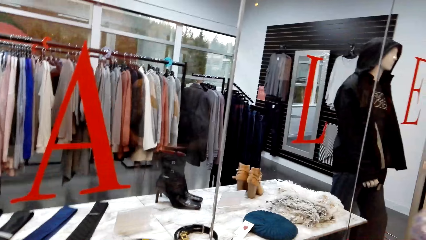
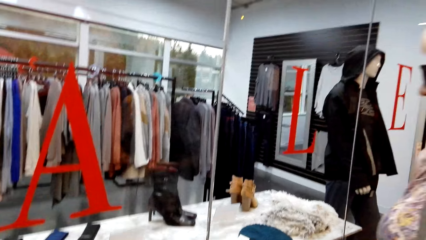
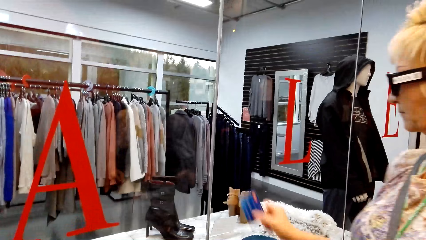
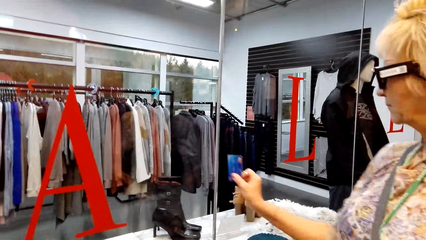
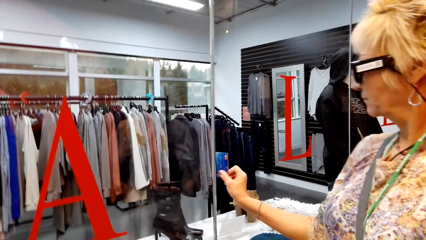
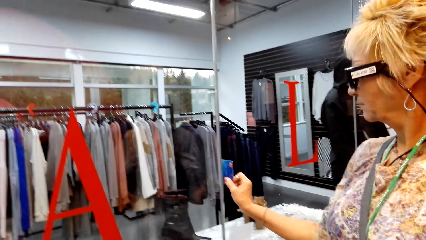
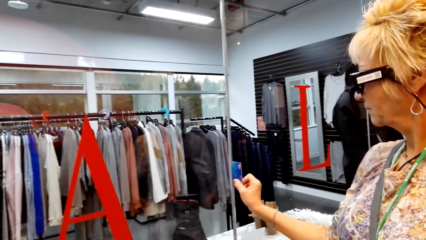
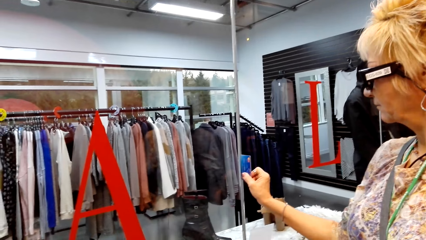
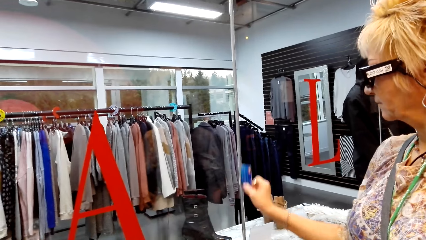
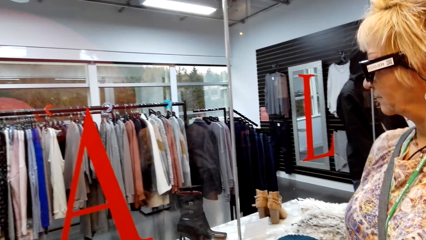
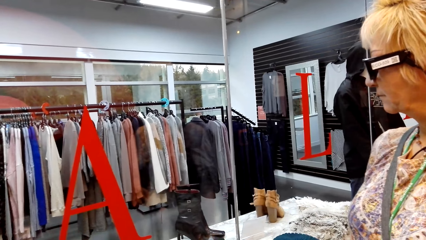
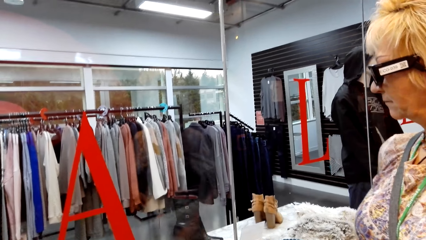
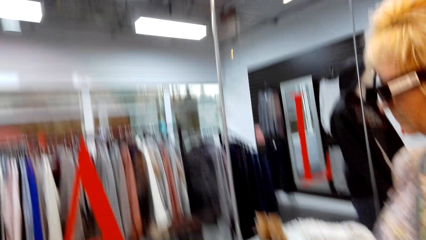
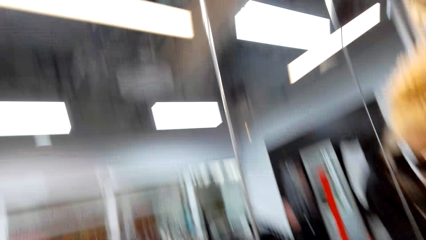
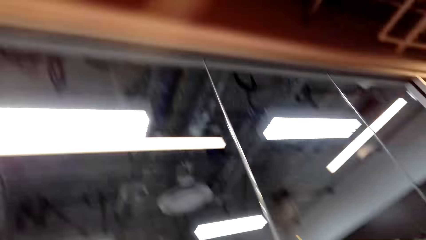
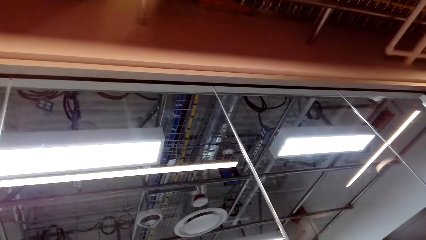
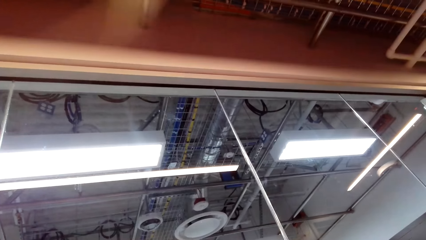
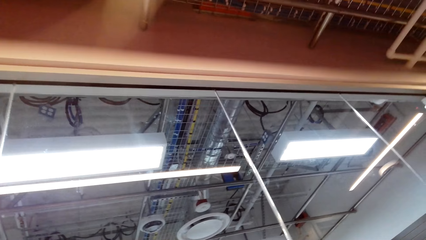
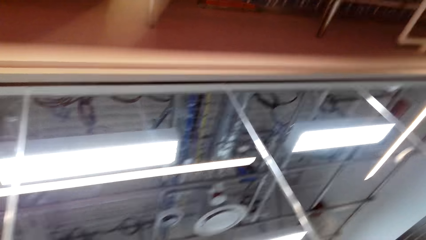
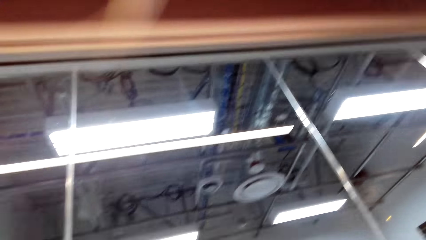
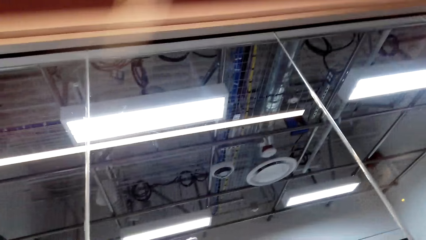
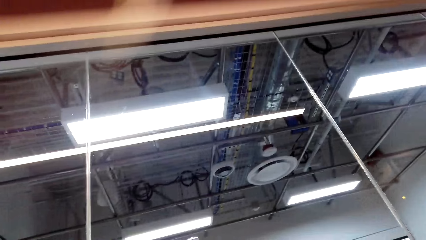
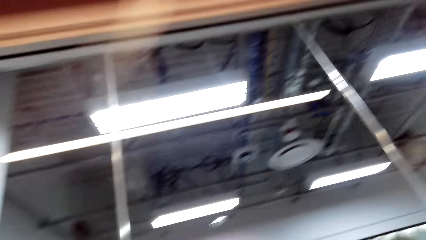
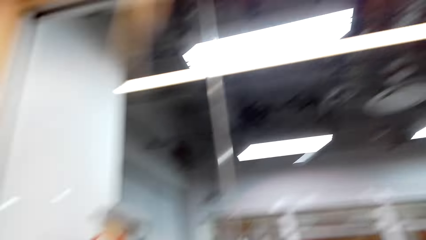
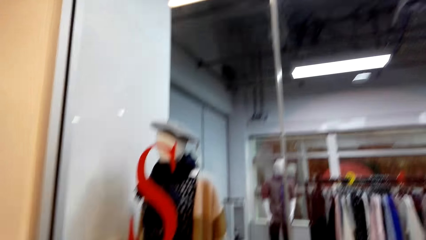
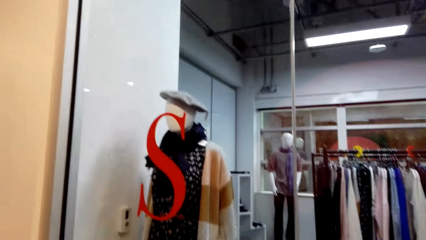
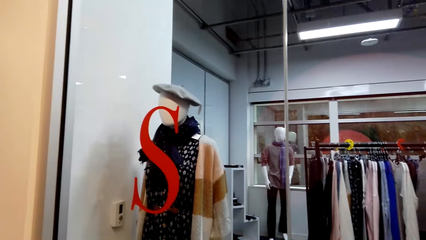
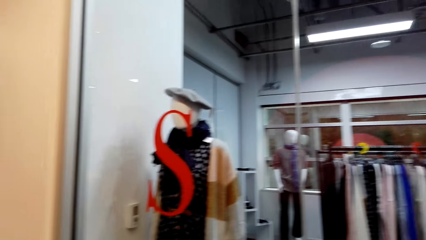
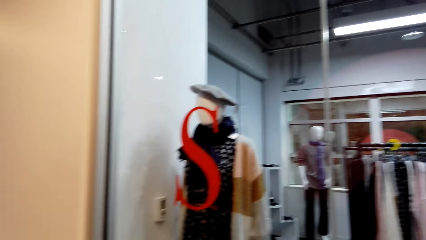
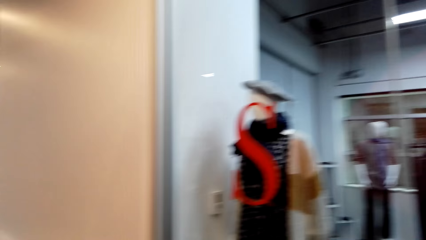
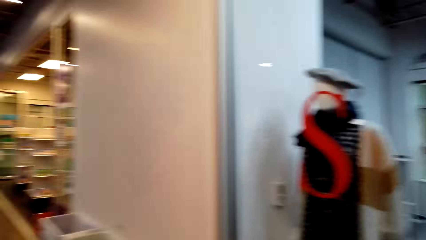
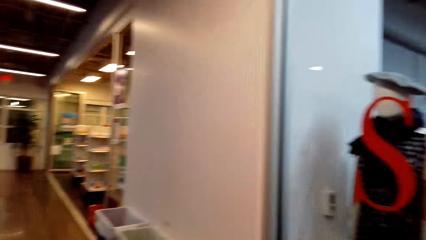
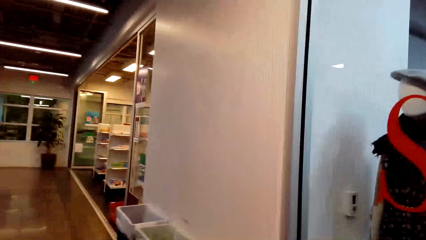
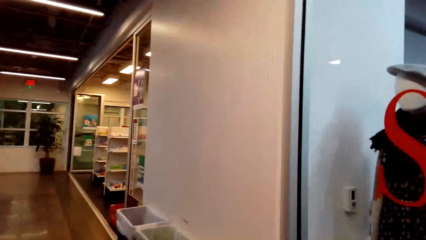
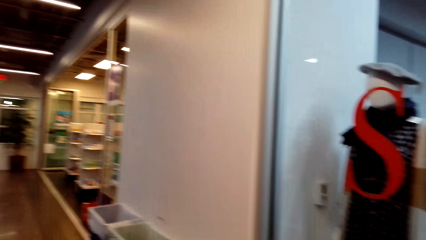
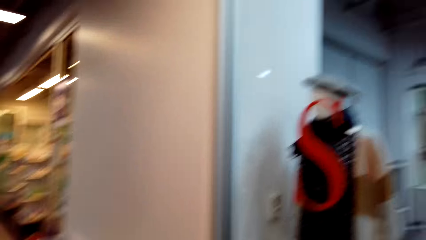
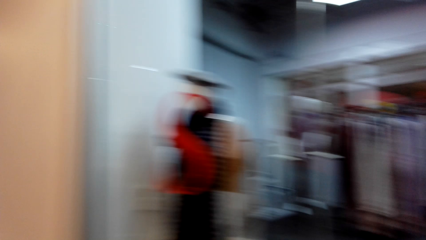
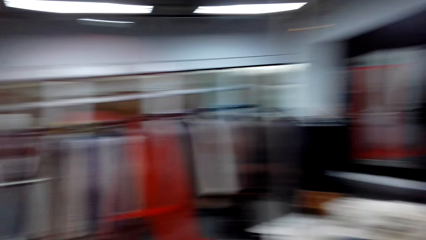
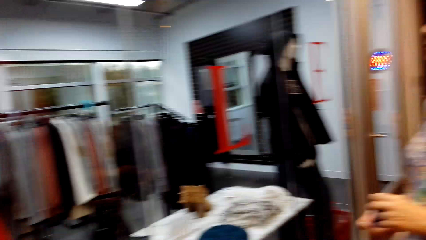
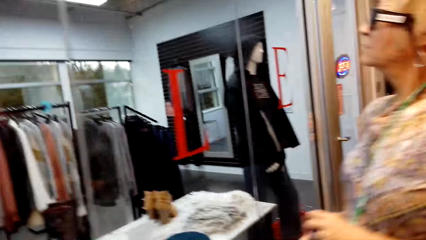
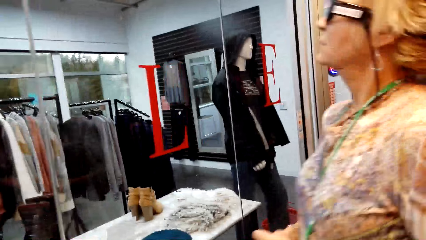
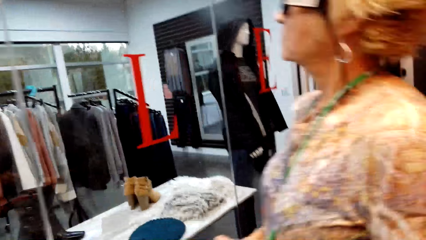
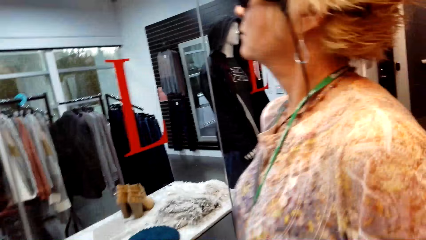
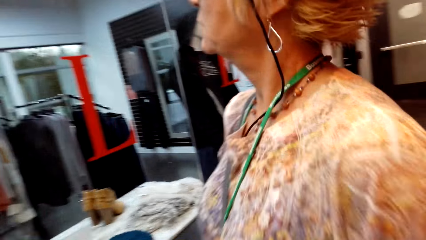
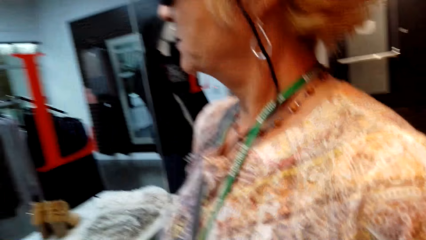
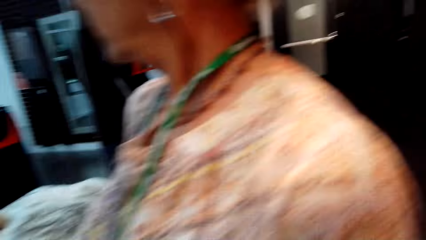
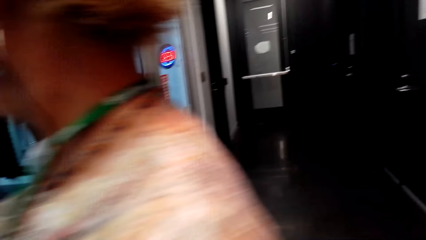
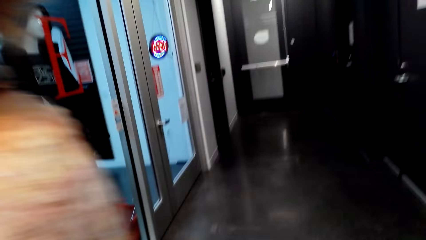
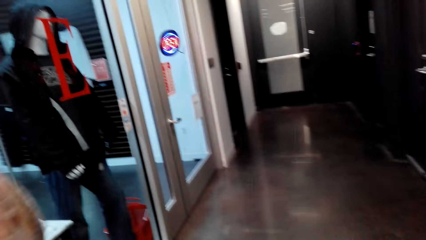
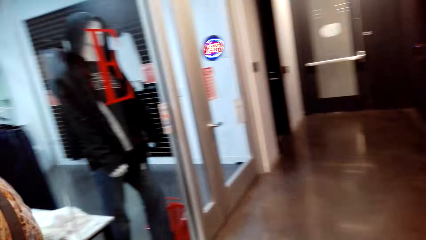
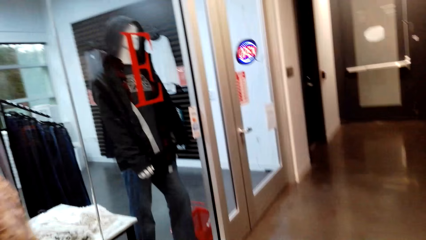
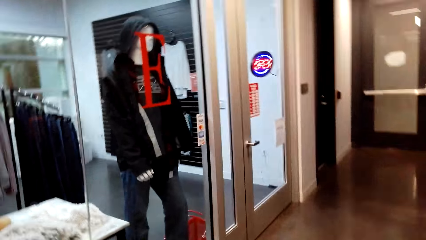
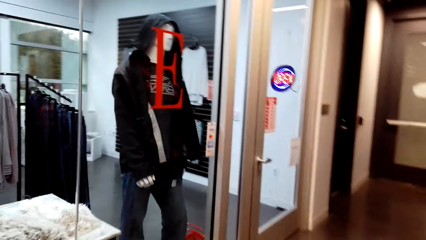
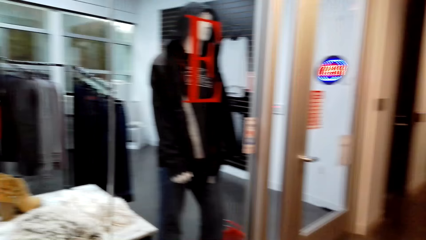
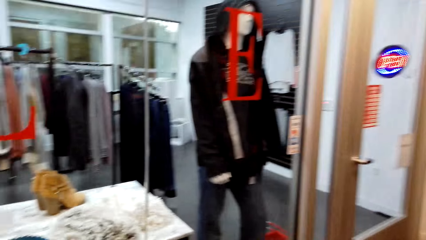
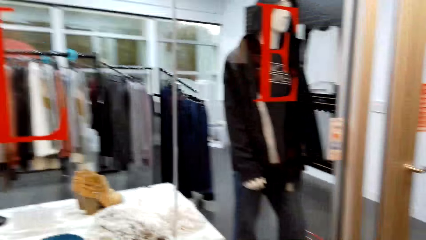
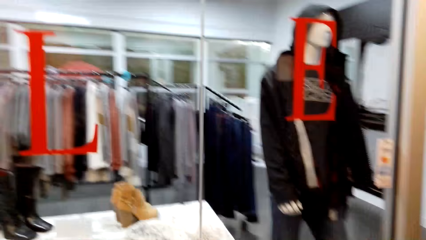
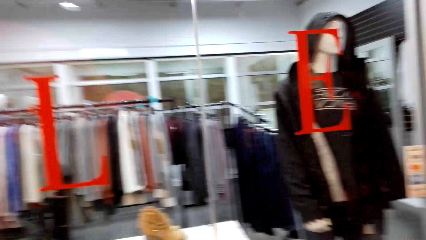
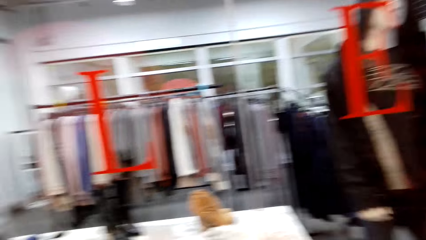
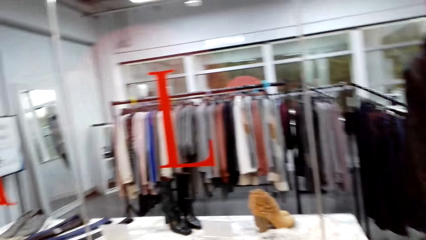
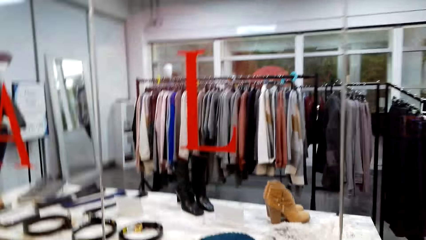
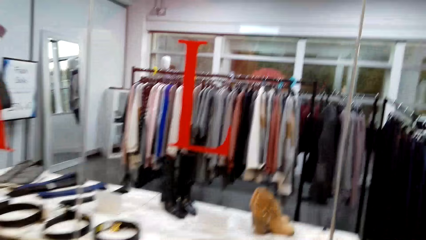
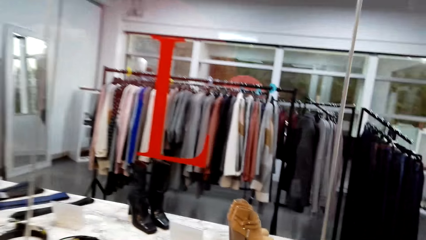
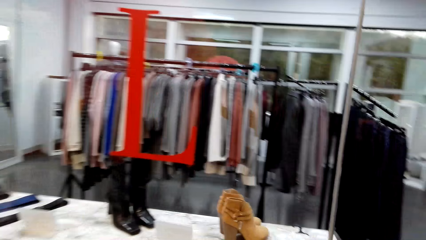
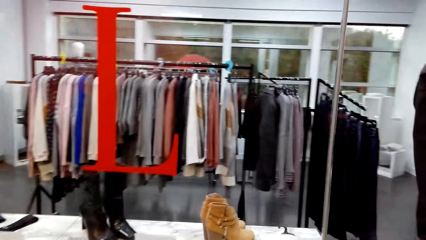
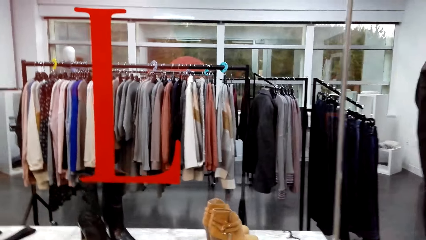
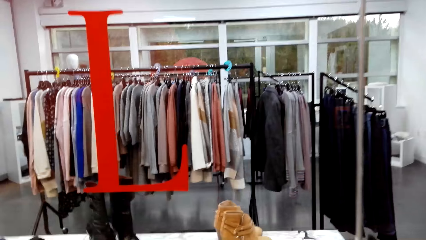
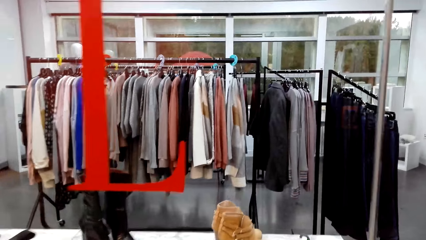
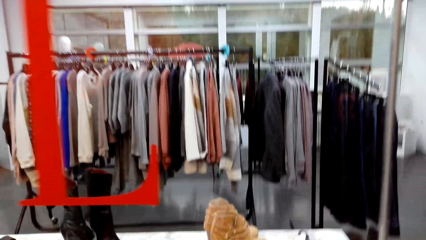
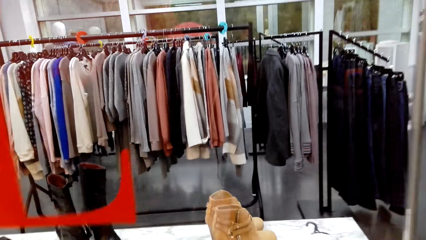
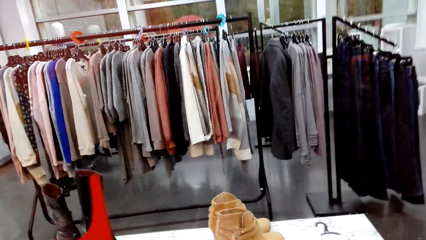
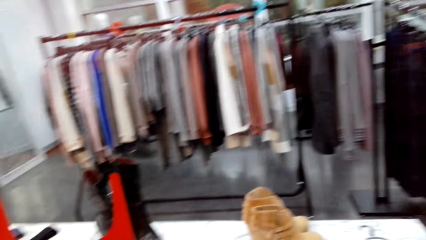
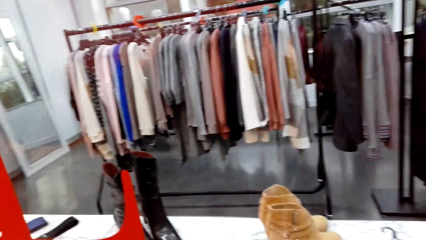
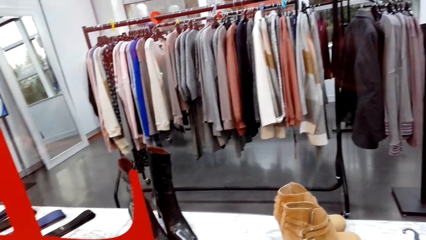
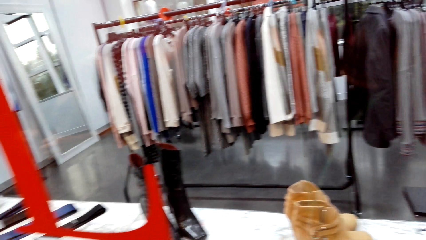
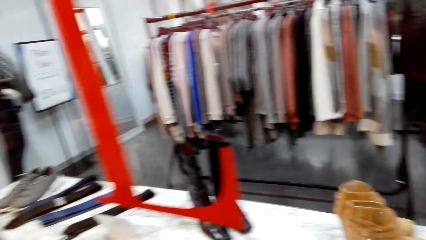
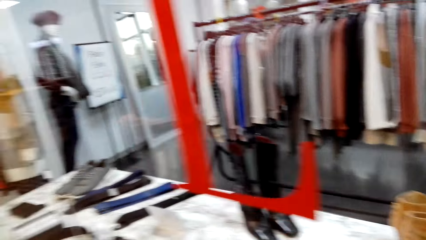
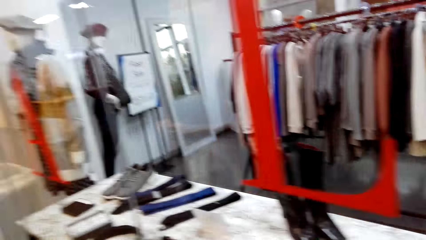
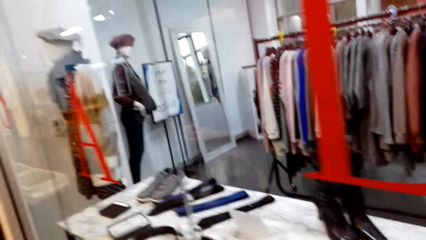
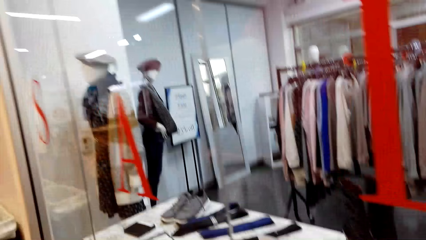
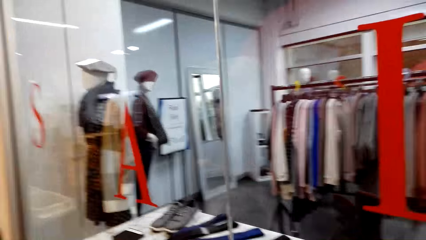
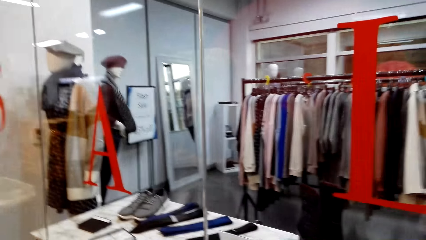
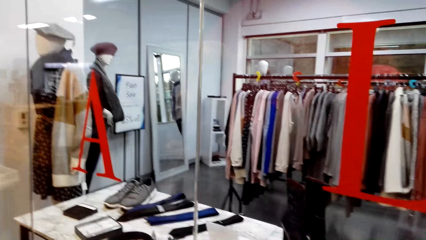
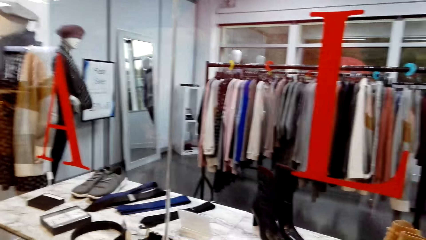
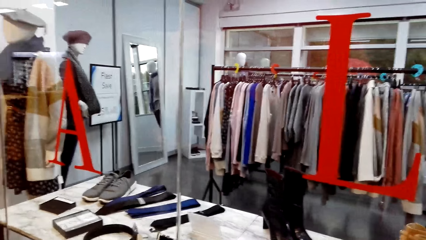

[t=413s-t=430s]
The camera wearer swipes a card. They look around. A lady walks in the store. The camera wearer walks around. They interact with another lady.
